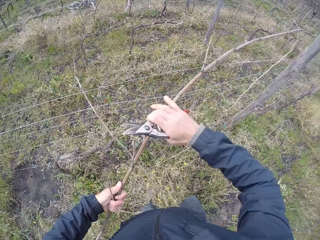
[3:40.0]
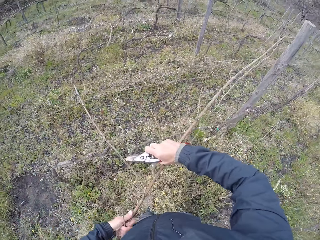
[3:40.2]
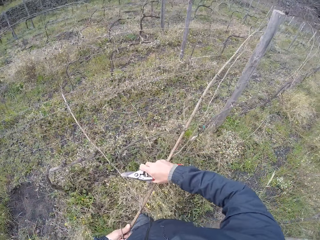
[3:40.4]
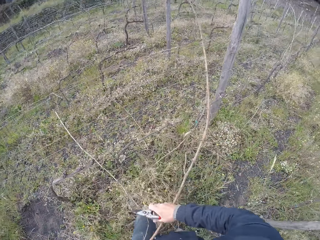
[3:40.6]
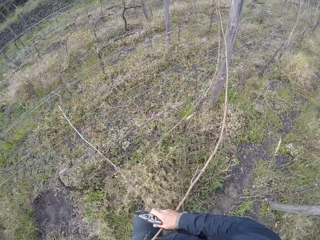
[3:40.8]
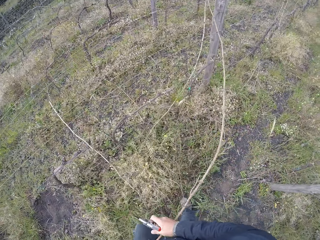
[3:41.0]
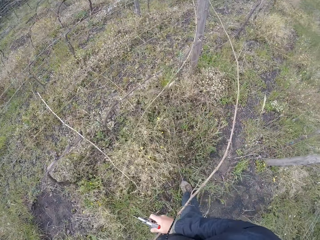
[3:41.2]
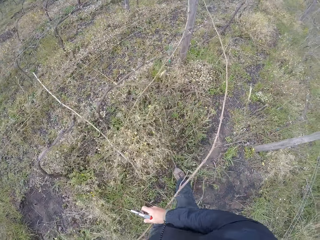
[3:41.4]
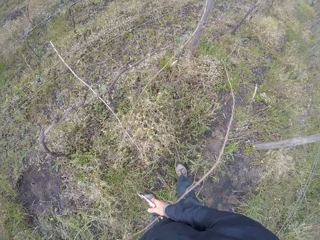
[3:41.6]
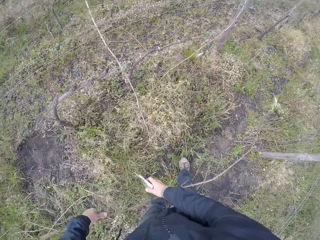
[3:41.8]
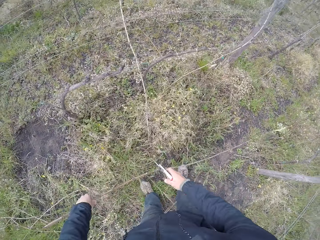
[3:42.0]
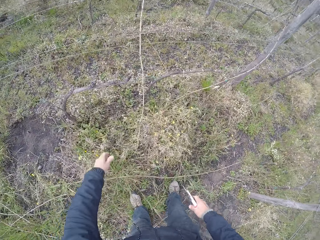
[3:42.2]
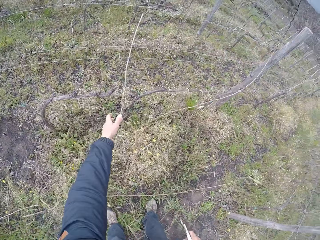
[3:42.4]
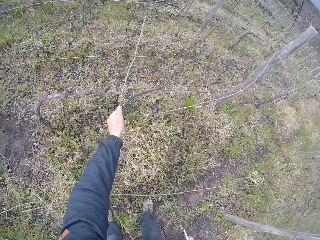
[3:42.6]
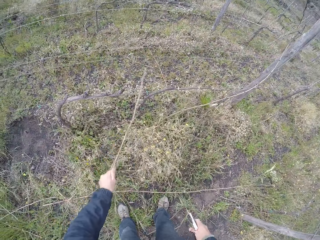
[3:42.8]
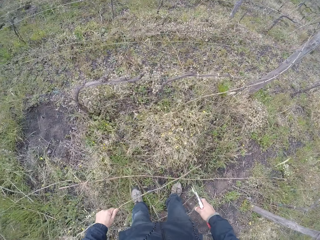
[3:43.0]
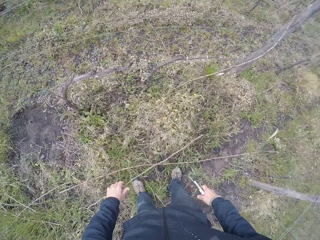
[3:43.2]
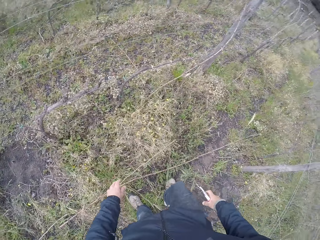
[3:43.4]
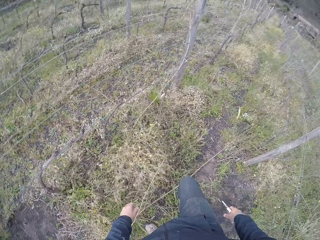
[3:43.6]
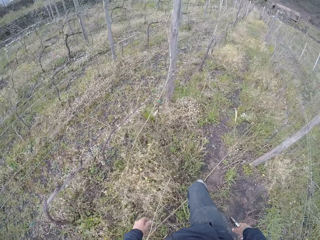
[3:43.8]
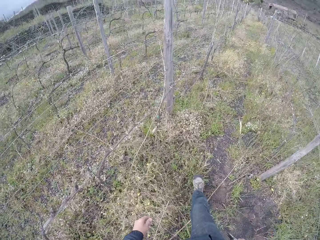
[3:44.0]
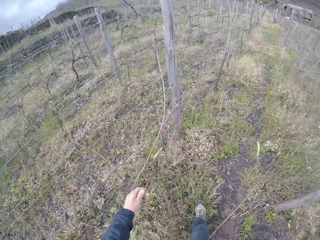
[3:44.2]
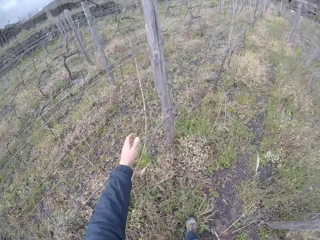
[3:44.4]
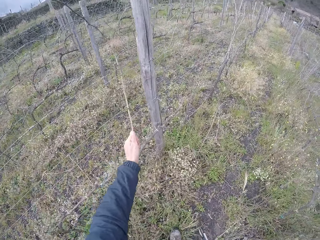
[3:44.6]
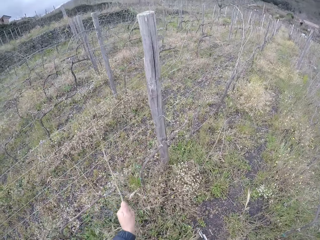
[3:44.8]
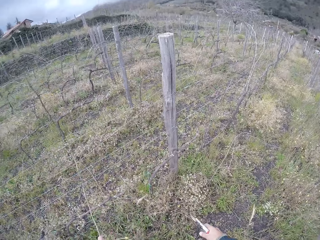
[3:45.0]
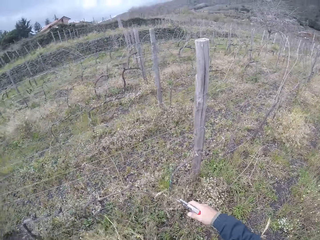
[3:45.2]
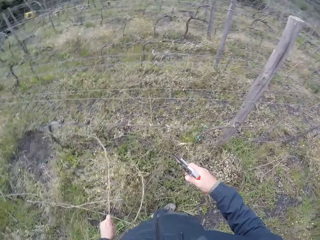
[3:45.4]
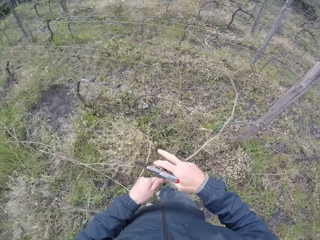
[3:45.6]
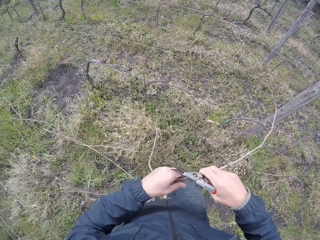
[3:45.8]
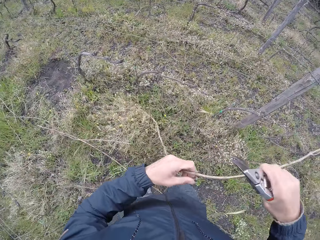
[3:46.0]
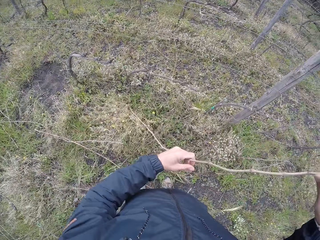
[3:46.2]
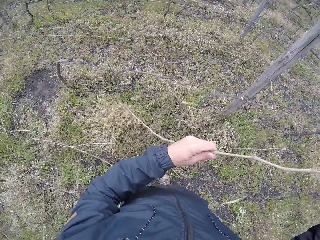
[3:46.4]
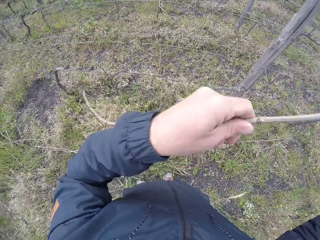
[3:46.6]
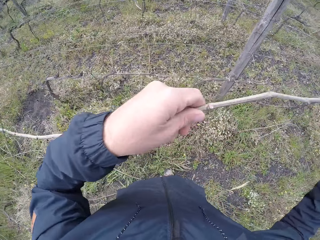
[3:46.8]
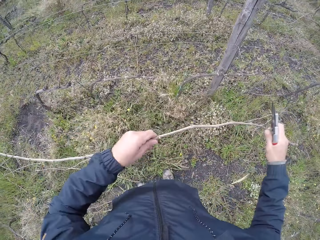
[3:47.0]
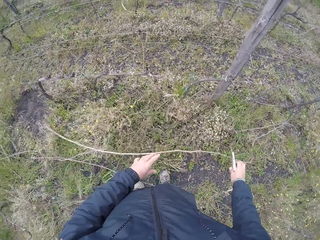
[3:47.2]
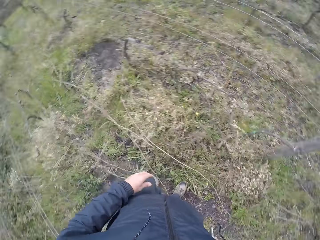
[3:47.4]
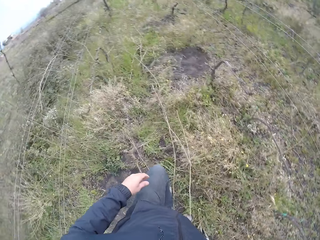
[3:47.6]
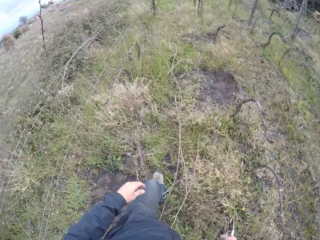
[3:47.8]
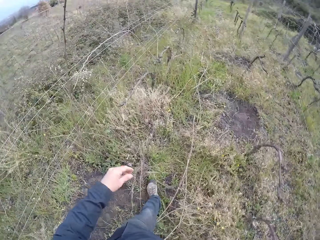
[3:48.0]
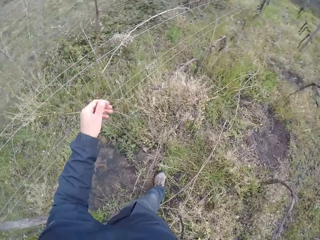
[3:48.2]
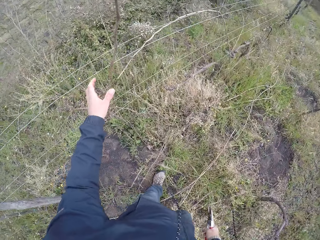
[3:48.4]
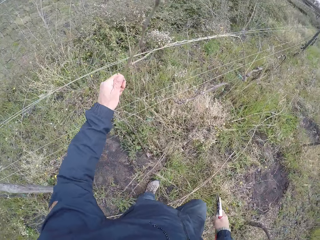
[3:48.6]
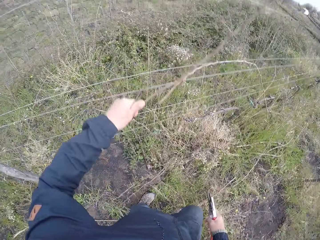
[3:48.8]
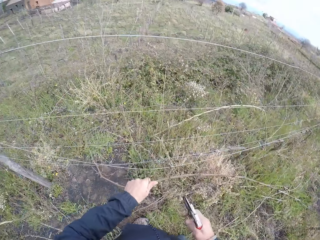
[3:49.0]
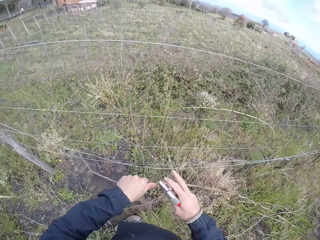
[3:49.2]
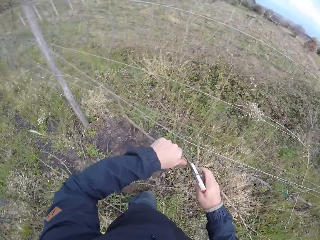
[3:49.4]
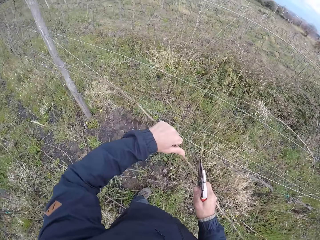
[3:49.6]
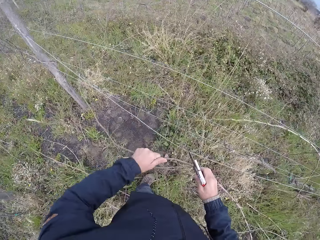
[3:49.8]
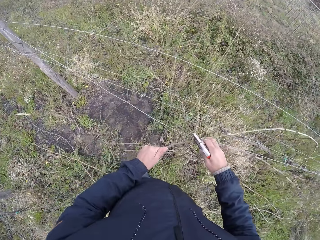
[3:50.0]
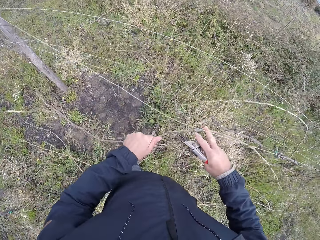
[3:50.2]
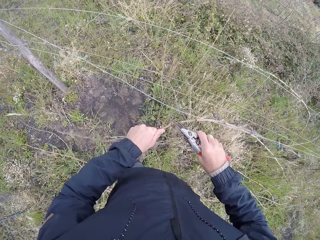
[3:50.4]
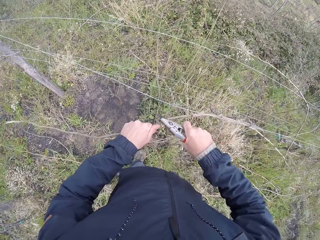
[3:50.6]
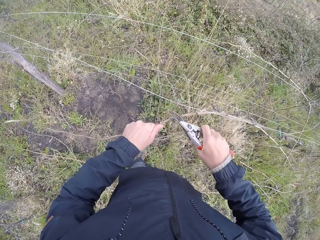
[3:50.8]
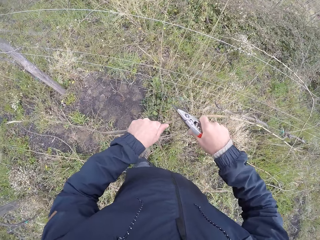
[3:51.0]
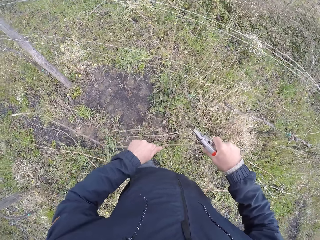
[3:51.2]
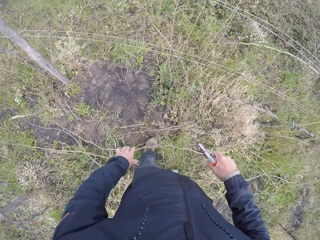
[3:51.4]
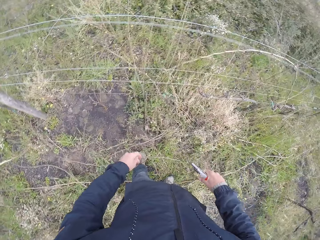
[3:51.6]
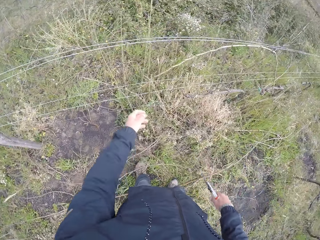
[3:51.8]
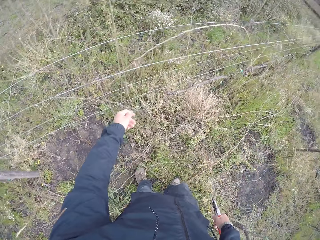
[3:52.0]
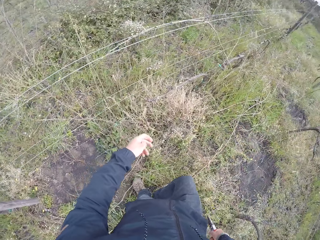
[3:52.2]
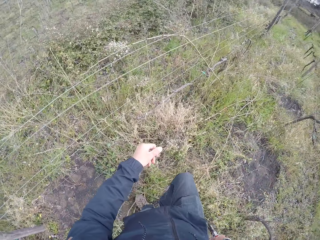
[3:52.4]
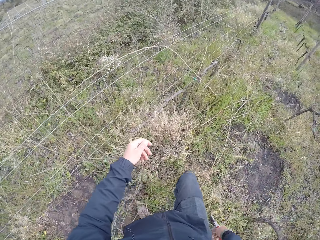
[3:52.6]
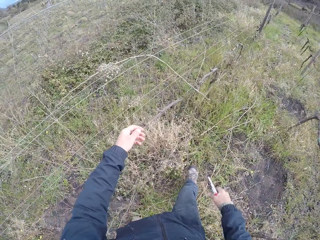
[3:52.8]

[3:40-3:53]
The camera wearer pulls the twig with both hands. He throws the twig on the ground with his left hand. He pulls a twig from the fence with his left hand. He throws the twig on the ground with his left hand. He pulls a twig from the fence with his left hand. He holds the twig with both hands. He throws the twig on the ground with both hands. He pulls a twig from the fence with his left hand. He cuts a branch of the twig with the pruner in his right hand. He throws the twig on the ground with his left hand.

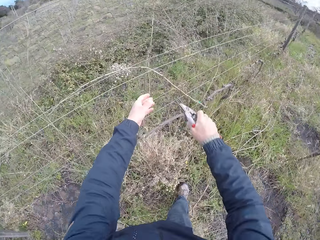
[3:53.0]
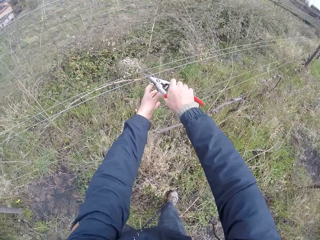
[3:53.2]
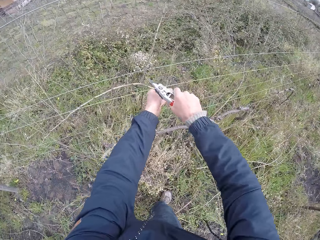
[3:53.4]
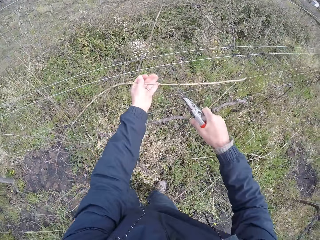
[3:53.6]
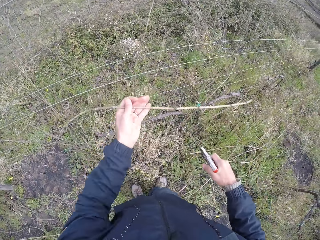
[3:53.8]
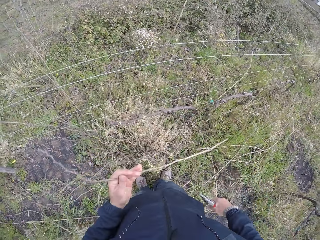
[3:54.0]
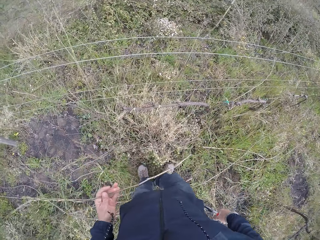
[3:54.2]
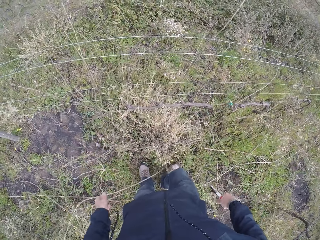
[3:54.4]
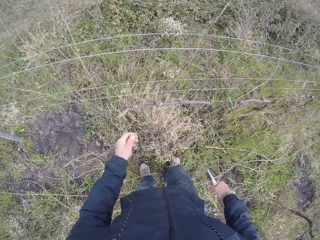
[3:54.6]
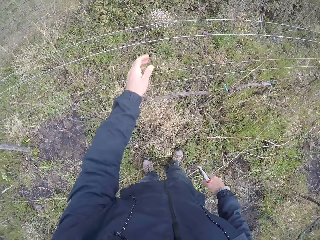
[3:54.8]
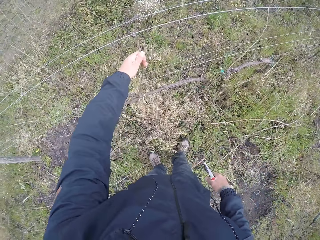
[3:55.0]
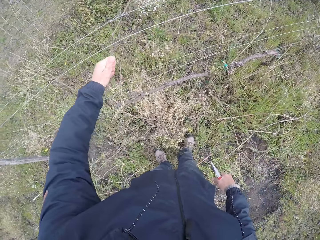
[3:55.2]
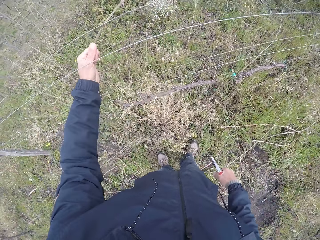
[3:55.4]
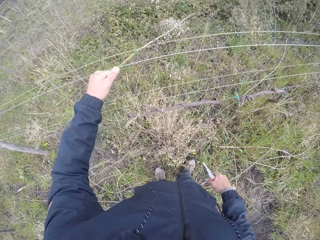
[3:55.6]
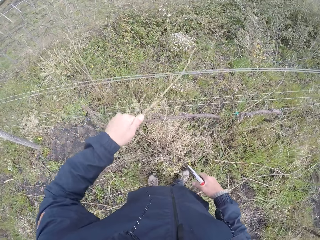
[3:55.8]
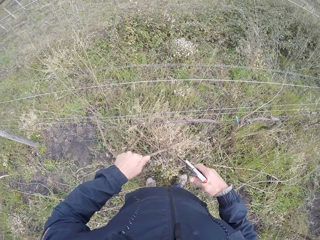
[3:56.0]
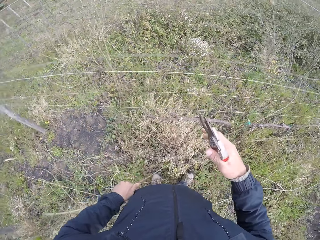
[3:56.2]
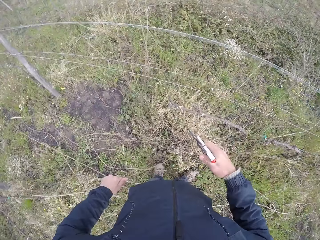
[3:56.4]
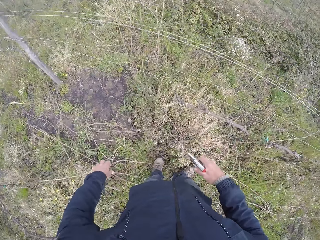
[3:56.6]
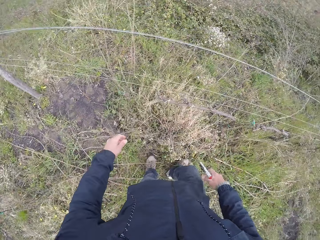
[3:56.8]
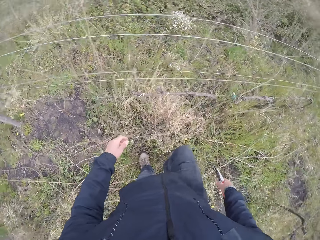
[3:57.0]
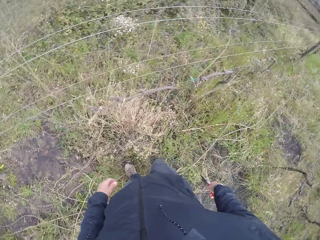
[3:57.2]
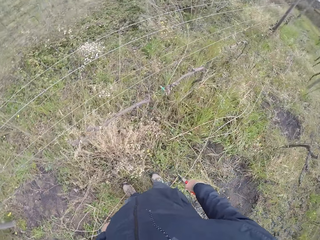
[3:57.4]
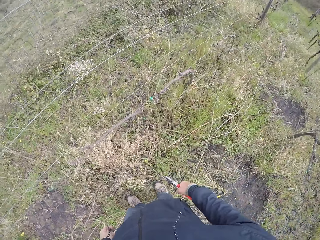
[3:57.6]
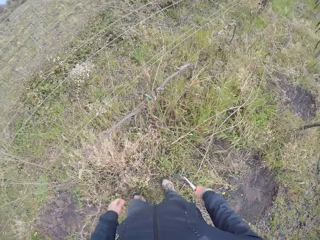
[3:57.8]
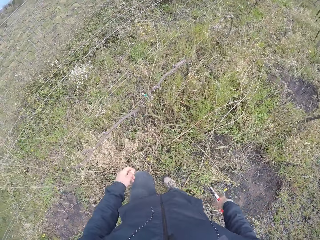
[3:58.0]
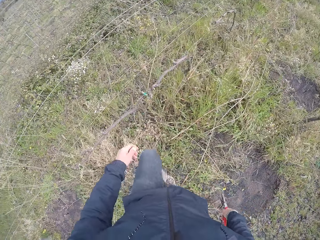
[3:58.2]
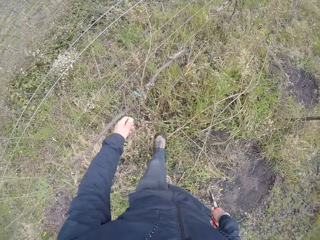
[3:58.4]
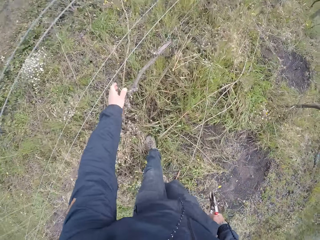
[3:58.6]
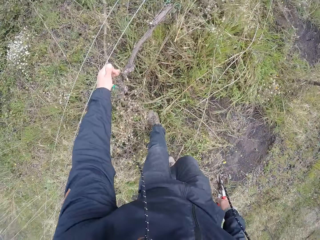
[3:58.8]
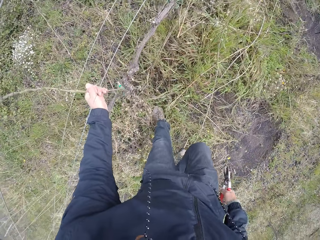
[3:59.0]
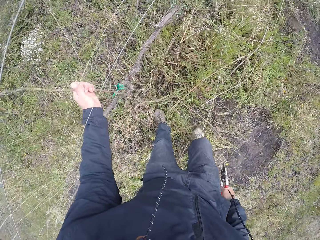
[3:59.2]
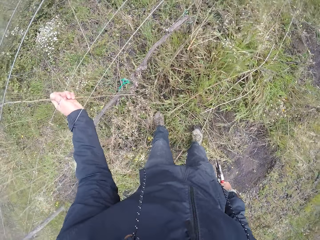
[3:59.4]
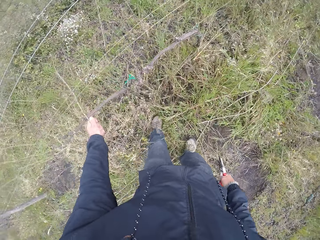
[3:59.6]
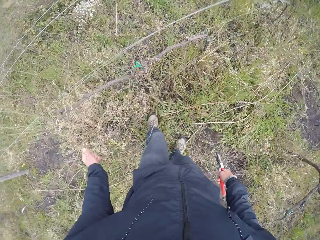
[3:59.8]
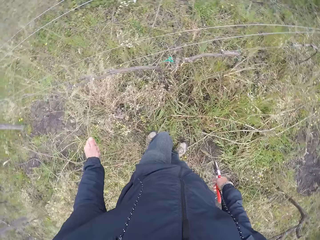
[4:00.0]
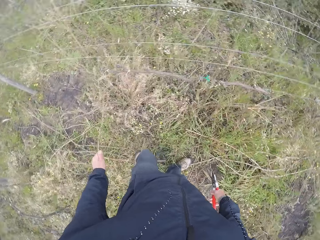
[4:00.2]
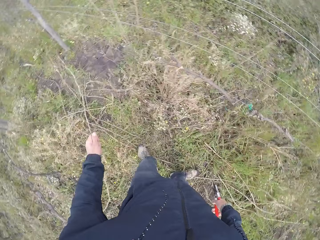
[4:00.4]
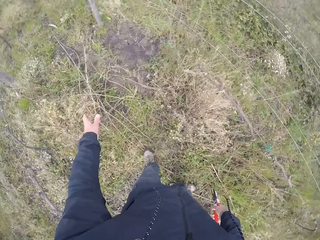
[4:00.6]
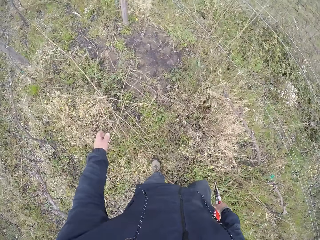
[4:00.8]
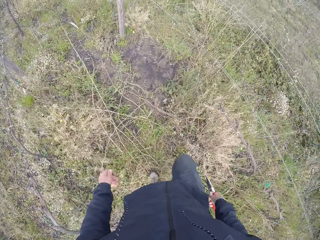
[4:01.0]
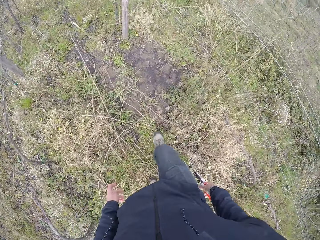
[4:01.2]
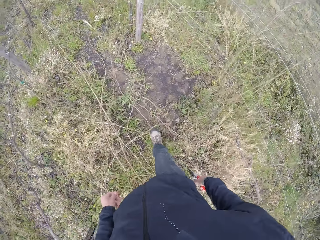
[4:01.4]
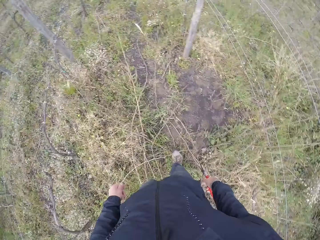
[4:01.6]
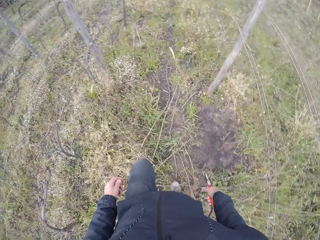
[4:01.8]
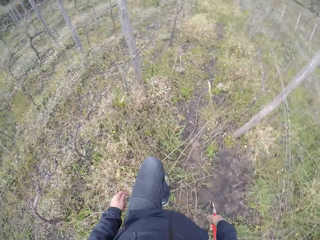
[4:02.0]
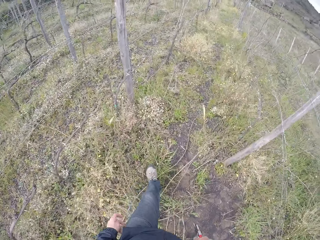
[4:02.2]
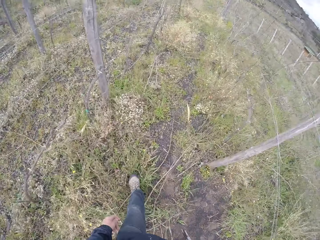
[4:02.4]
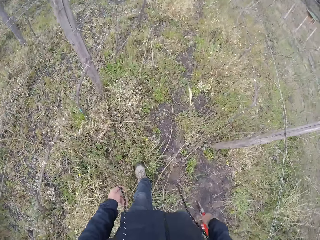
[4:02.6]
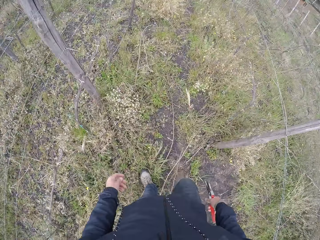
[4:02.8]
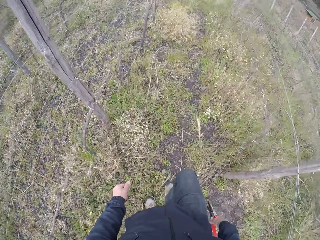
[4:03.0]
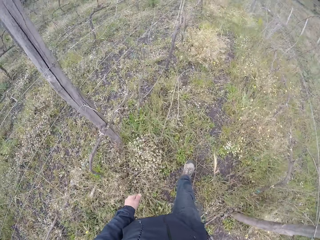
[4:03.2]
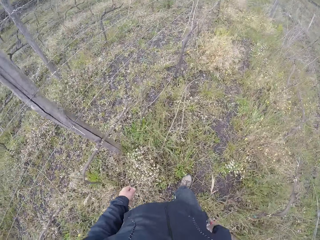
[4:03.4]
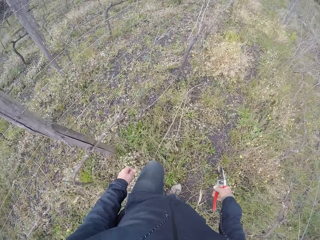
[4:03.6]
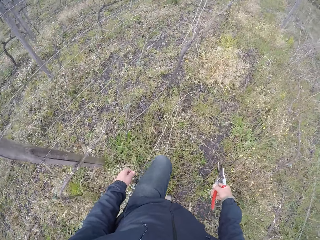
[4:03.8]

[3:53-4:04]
The camera wearer cuts a branch of the twig with the pruner in his right hand. He picks a twig on the fence with his left hand. He throws the twig on the ground with his left hand. He pulls a twig from the fence with his left hand. He throws the twig on the ground with his left hand. He pulls a twig from the fence with his left hand. He throws the twig on the ground with his left hand. He walks to the fence.
